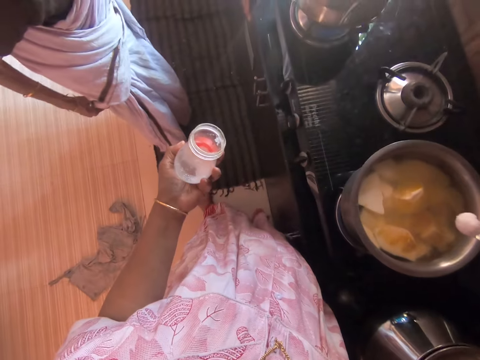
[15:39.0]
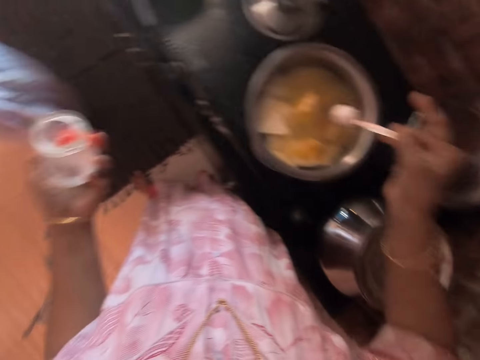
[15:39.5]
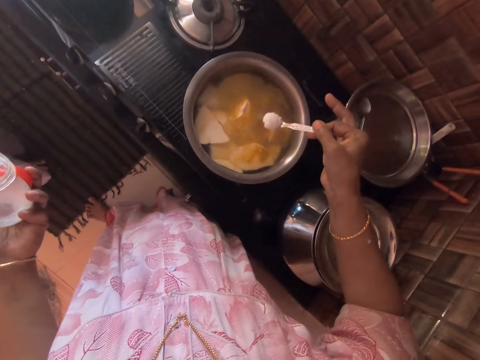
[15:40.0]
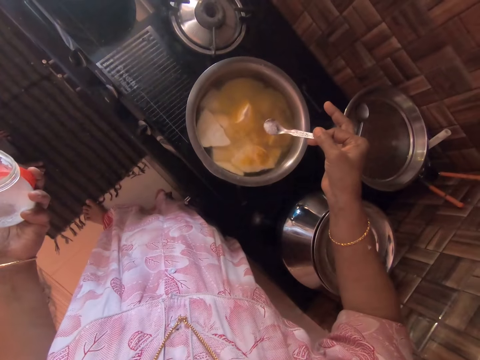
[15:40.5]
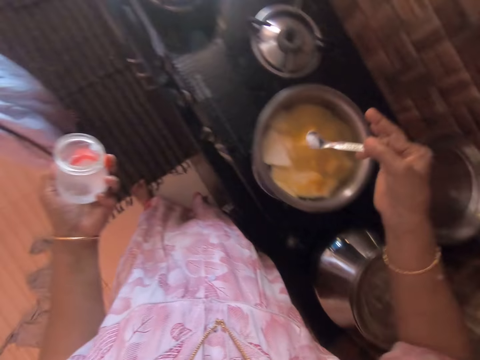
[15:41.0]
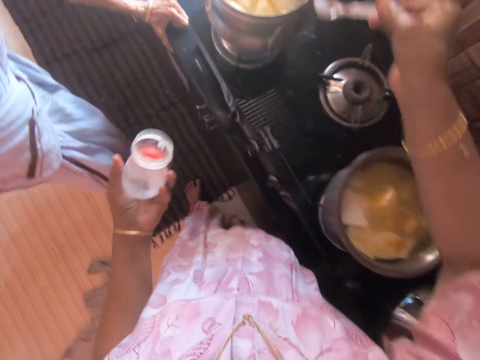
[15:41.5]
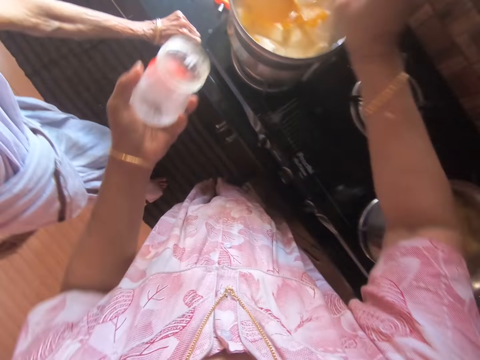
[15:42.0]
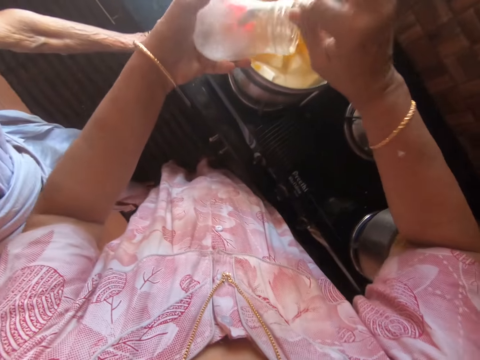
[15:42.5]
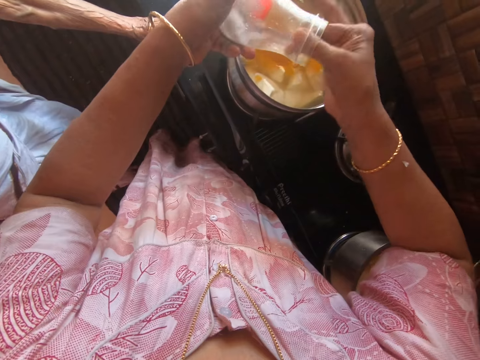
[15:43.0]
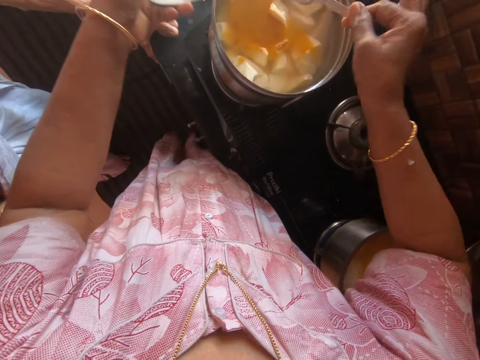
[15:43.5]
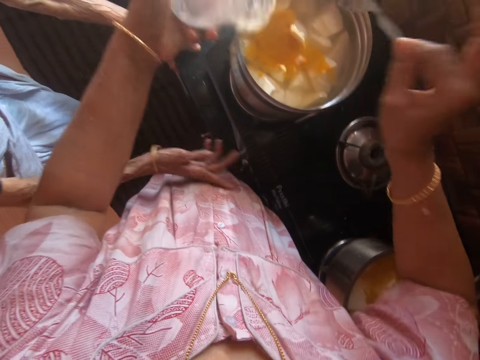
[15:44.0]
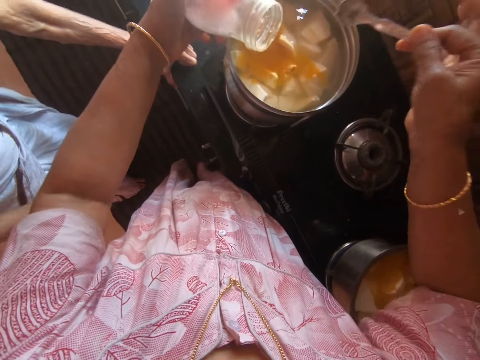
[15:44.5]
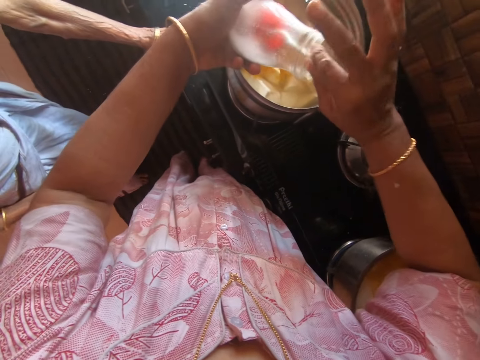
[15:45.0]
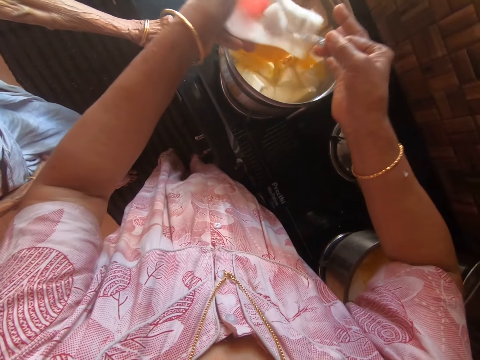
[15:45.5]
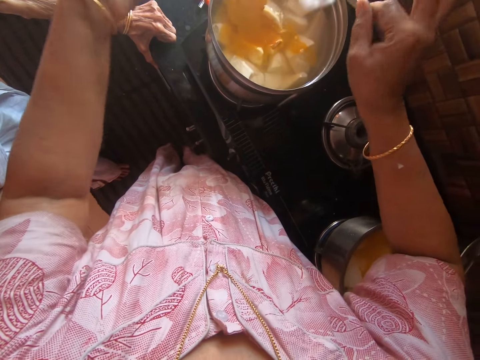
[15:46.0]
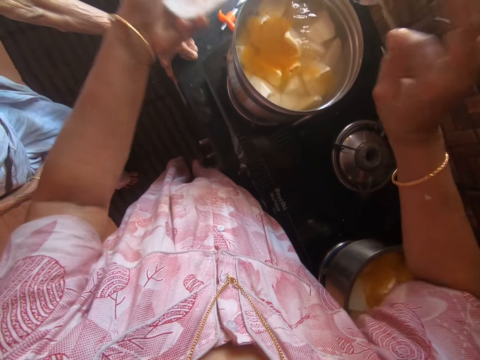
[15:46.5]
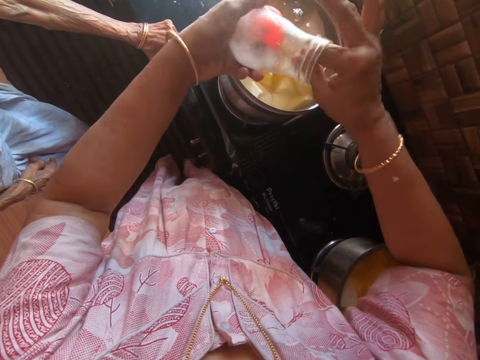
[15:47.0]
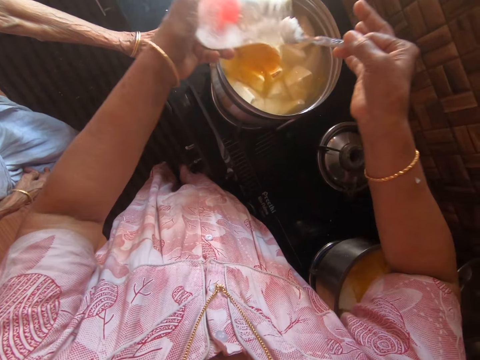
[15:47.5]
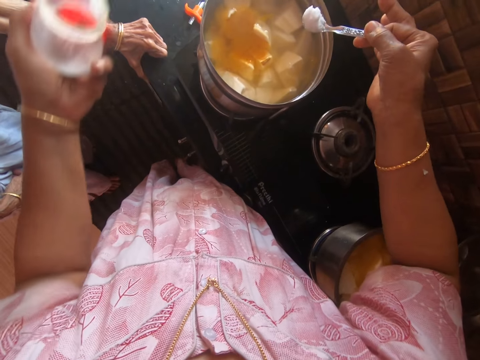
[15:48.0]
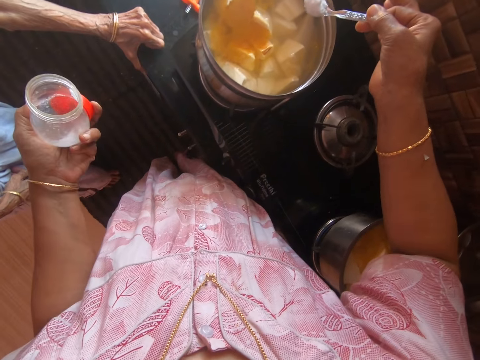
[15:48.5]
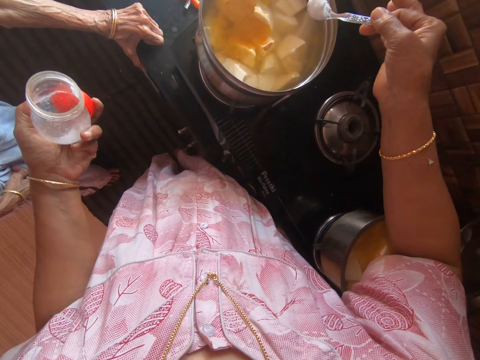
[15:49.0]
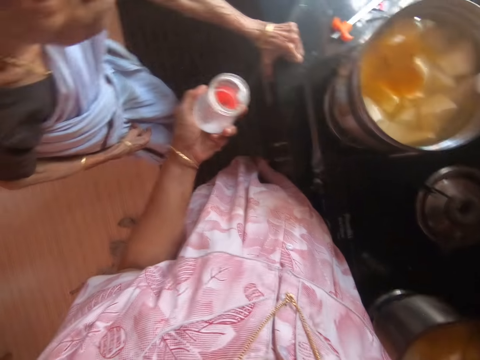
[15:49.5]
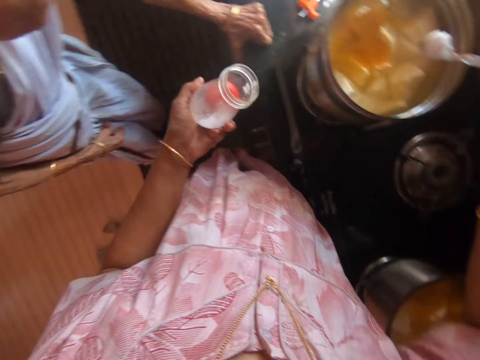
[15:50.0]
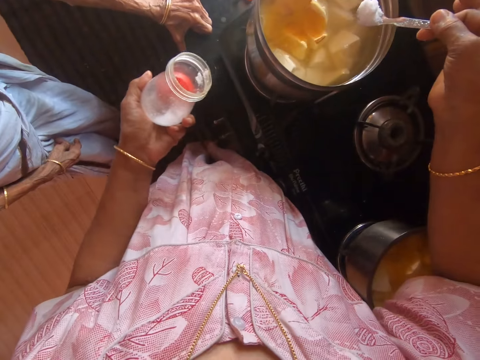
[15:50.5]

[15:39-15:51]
The camera wearer adds salt in the yams. They add salt in the yams again. They scoop salt with a spoon, add salt in the yams, scoop salt with a spoon, add salt in the yams, and scoop salt with a spoon.

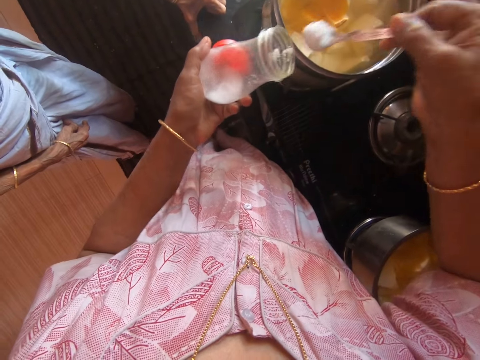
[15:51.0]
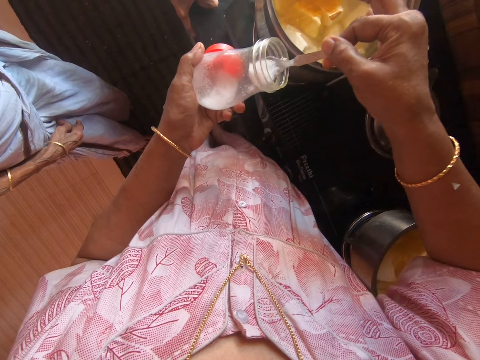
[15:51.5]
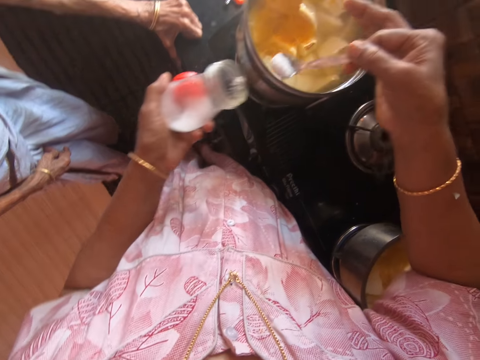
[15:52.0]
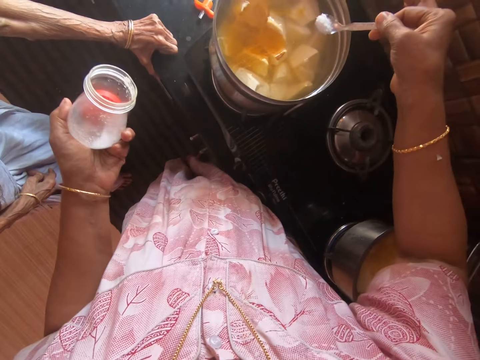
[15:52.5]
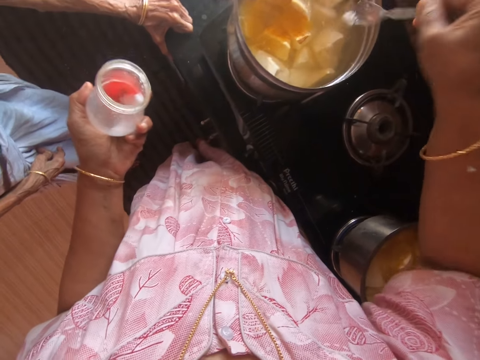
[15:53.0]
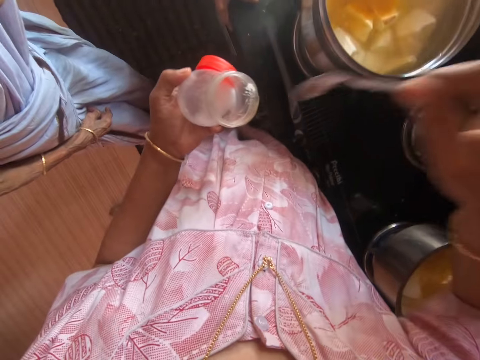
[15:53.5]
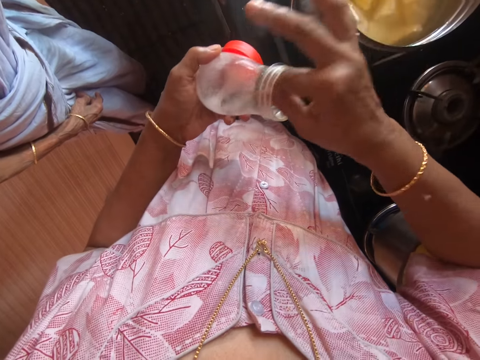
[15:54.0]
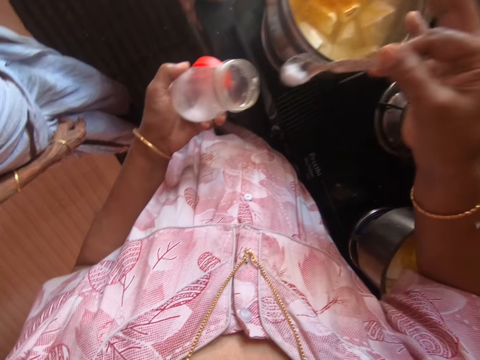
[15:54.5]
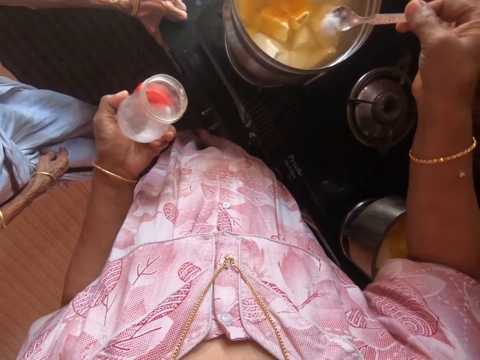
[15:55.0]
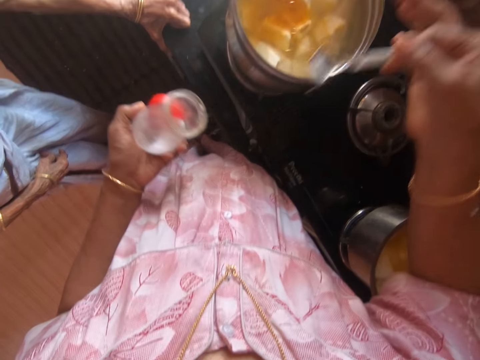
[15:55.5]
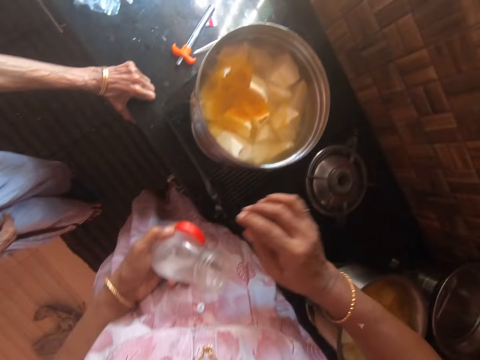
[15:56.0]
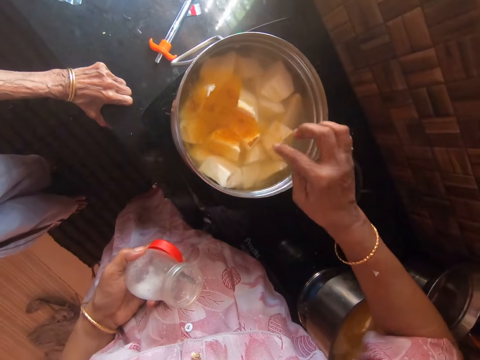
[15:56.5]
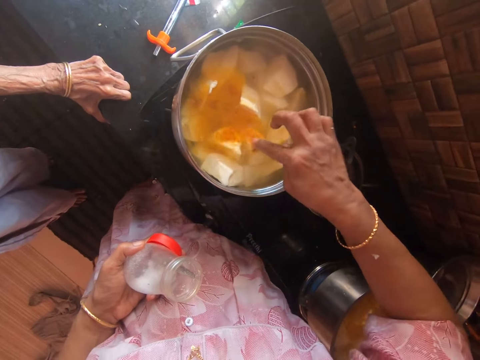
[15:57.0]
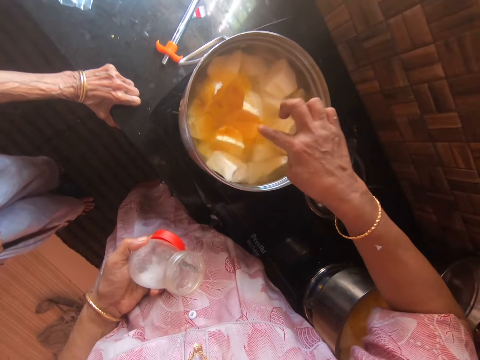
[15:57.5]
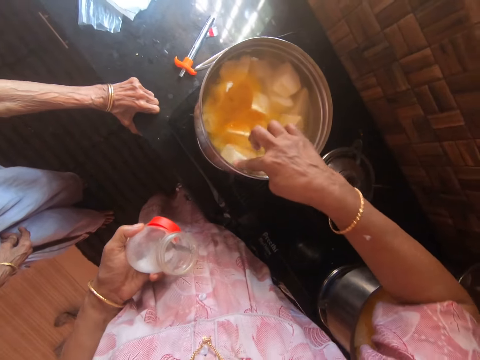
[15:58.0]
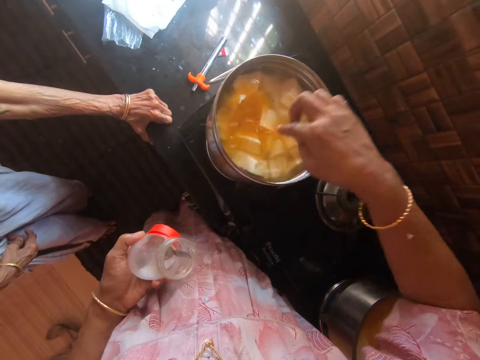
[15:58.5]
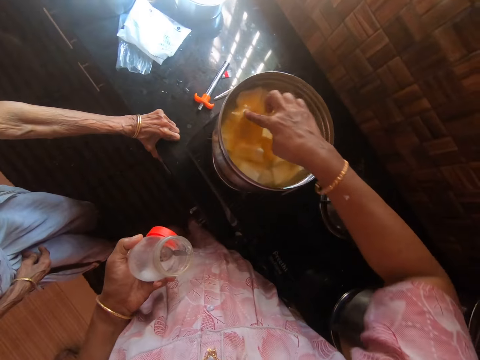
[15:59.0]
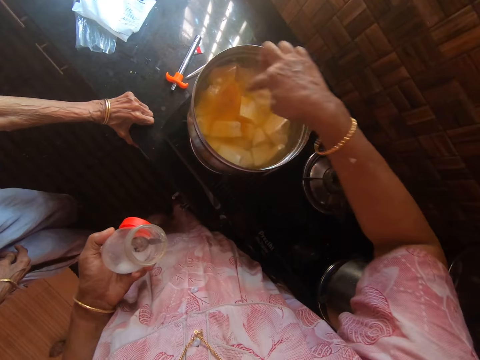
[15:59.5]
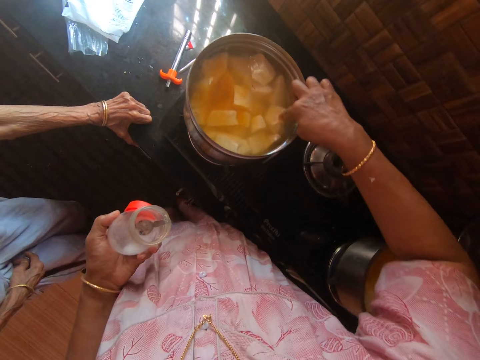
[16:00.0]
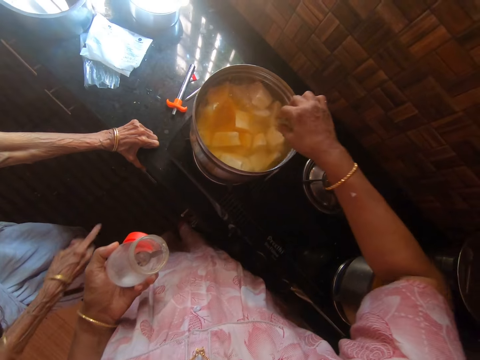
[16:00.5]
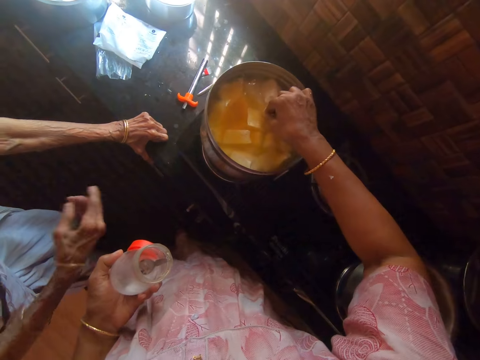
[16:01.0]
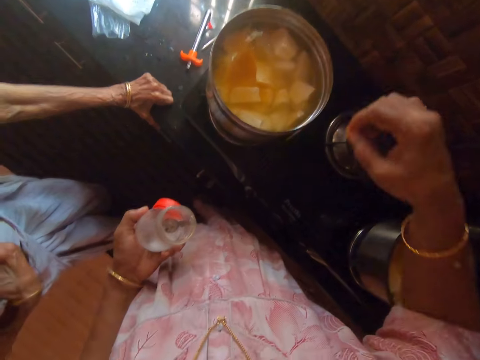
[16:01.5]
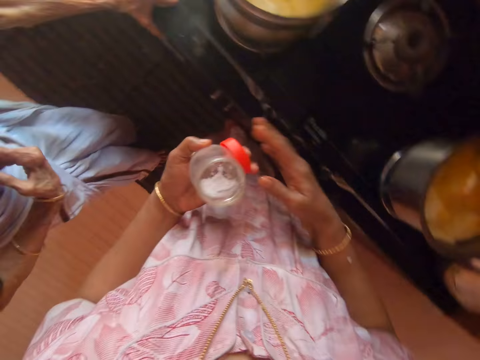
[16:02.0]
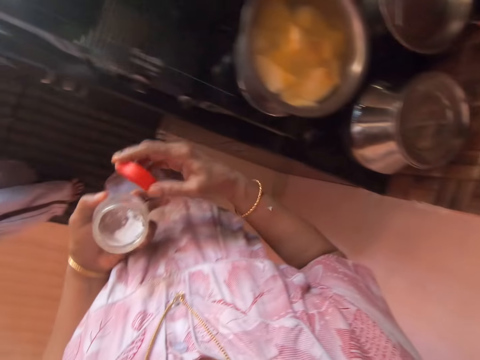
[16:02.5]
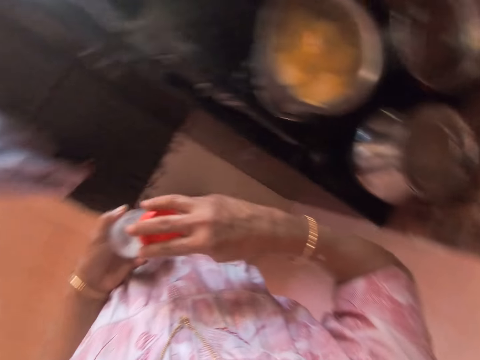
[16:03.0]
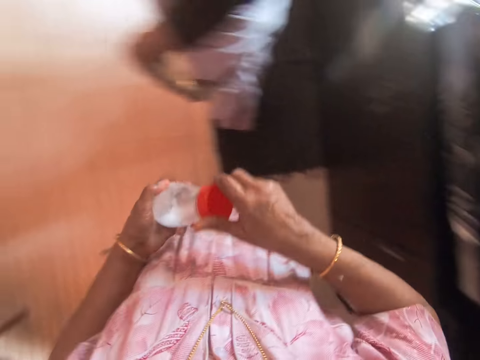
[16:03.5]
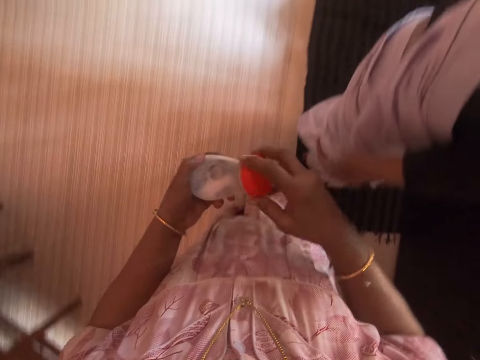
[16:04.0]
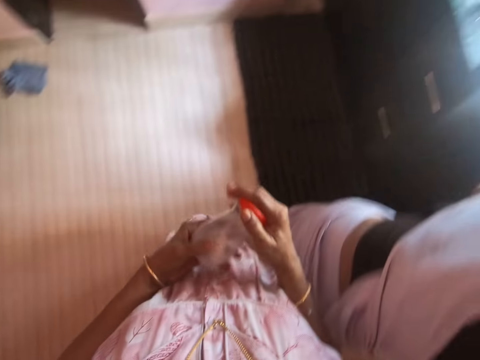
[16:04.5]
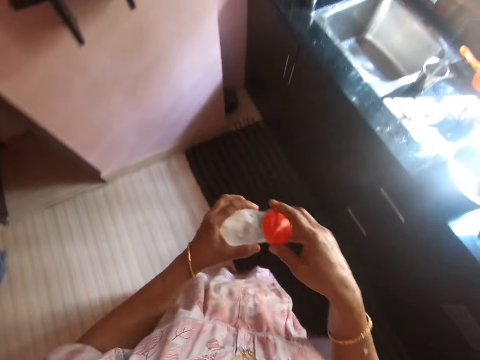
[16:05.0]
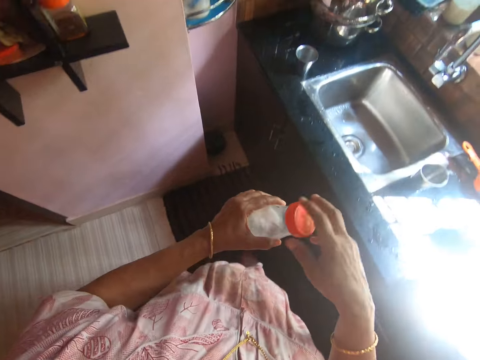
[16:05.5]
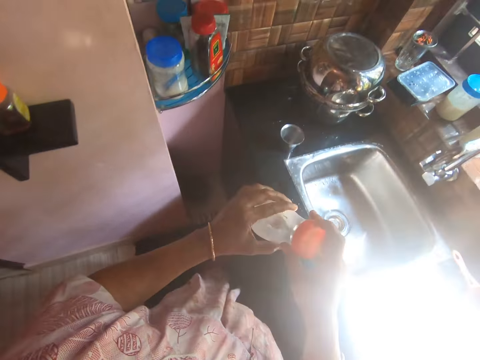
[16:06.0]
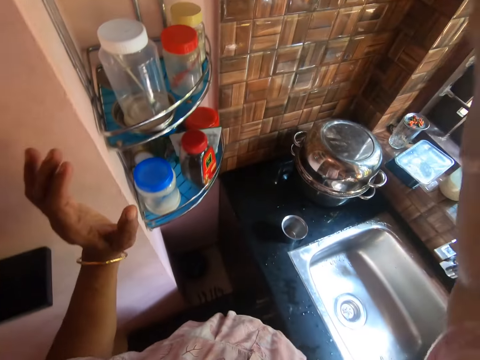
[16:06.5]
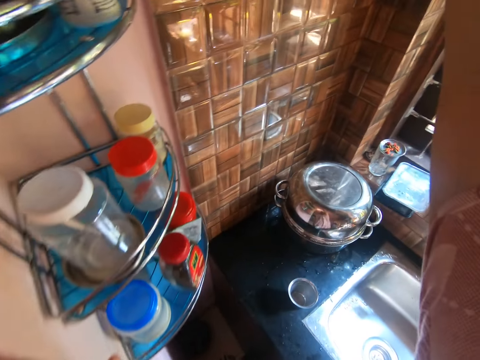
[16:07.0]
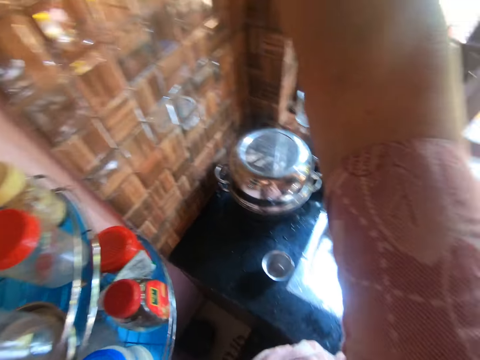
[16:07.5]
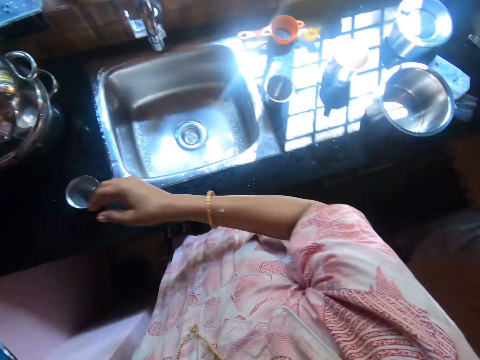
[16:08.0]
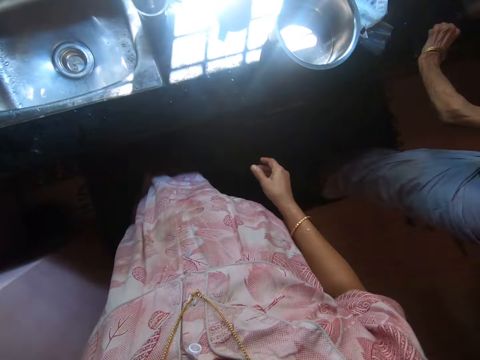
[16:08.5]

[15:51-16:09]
The camera wearer puts some salt in the jar. They add salt in the yams, scoop salt with a spoon, and add salt in the yams. They drop the spoon in the jar. They touch the yams. They close the jar. They walk. They put the jar on a rack.
